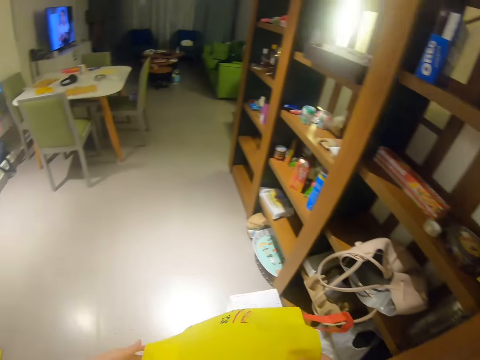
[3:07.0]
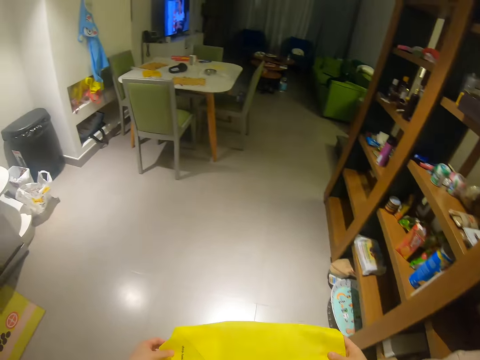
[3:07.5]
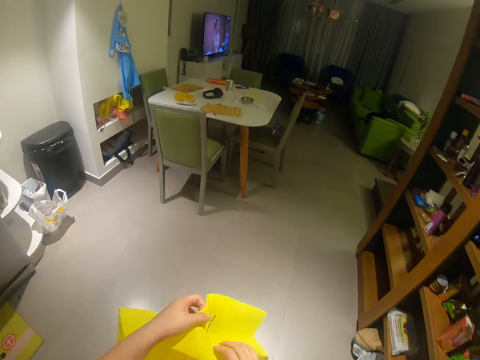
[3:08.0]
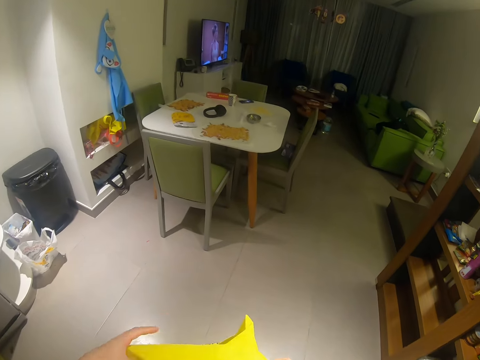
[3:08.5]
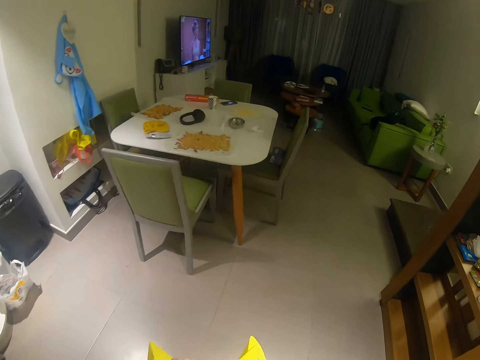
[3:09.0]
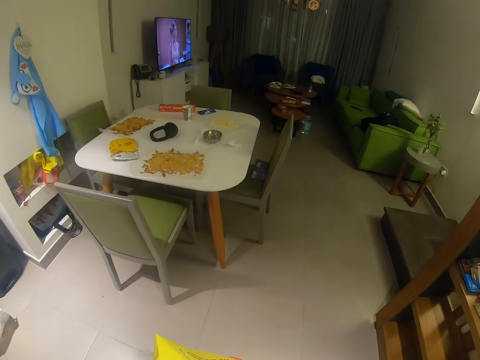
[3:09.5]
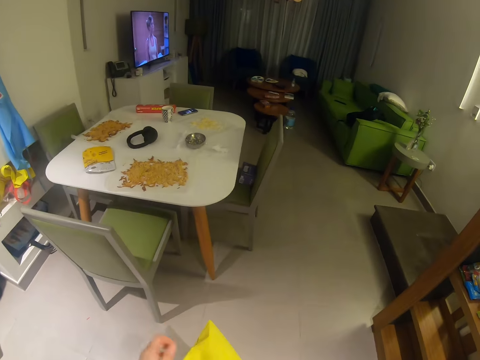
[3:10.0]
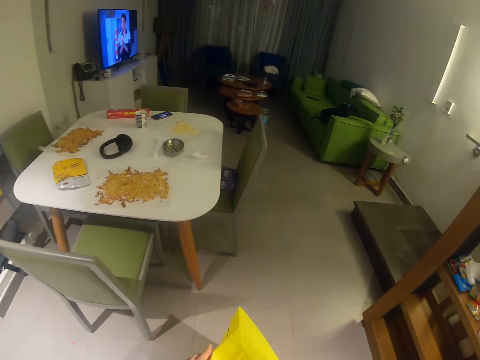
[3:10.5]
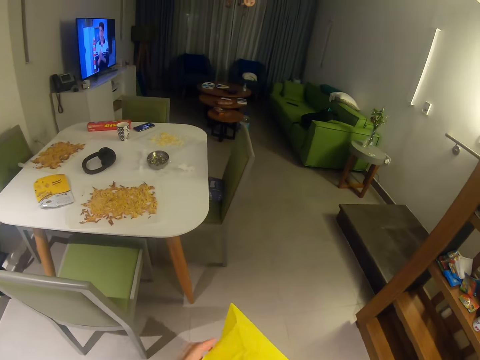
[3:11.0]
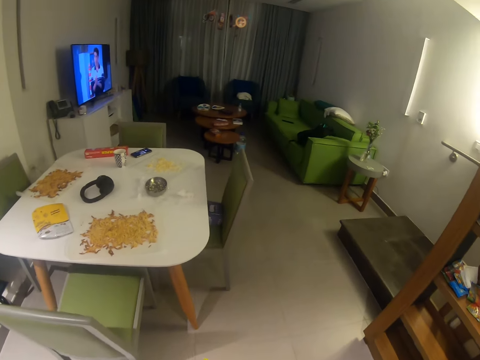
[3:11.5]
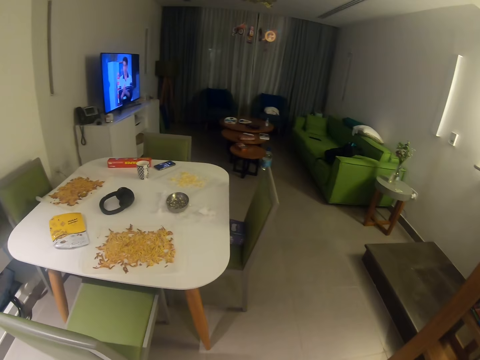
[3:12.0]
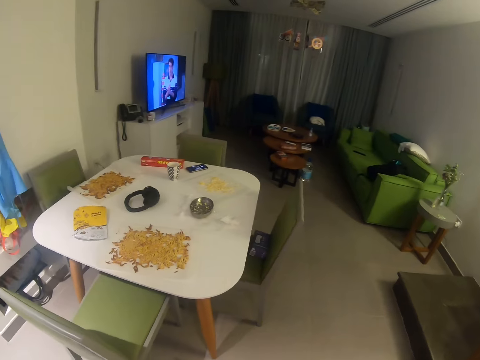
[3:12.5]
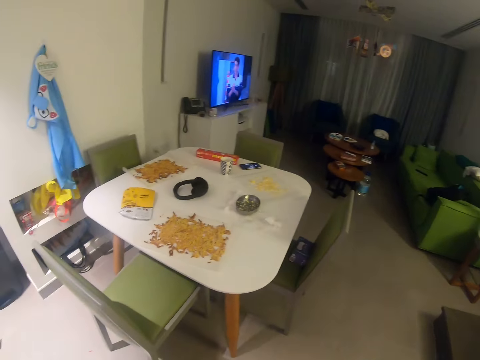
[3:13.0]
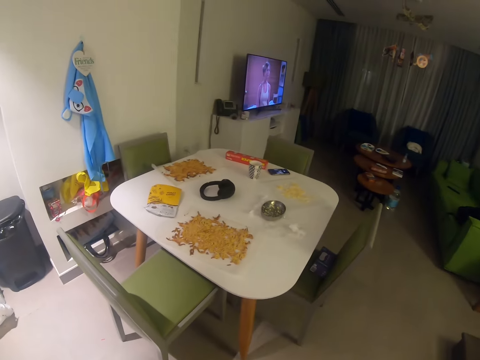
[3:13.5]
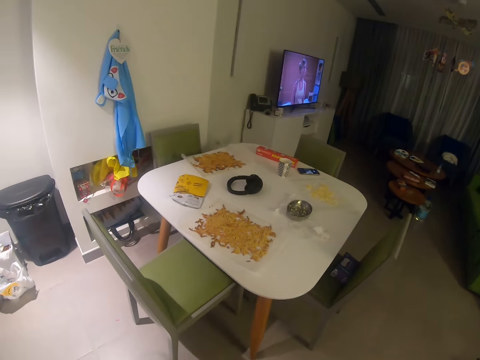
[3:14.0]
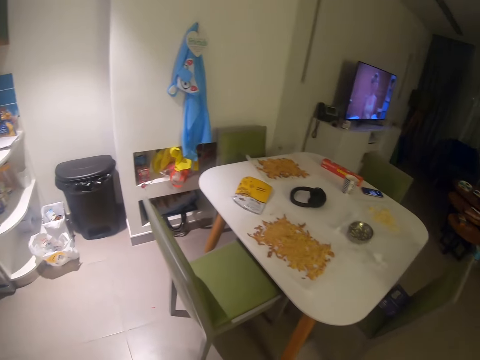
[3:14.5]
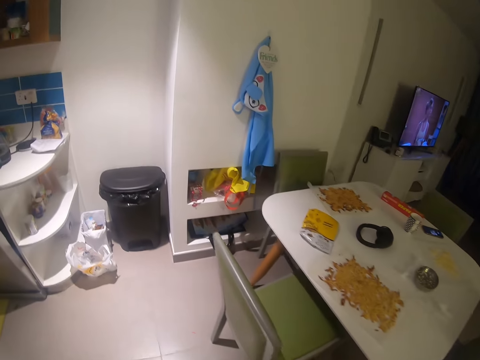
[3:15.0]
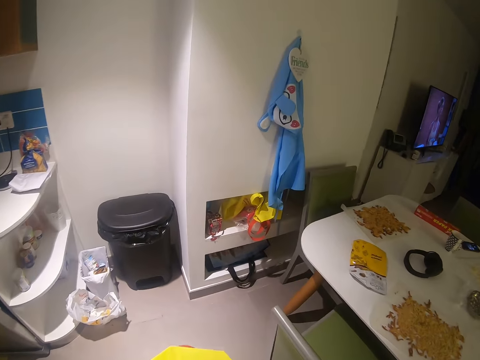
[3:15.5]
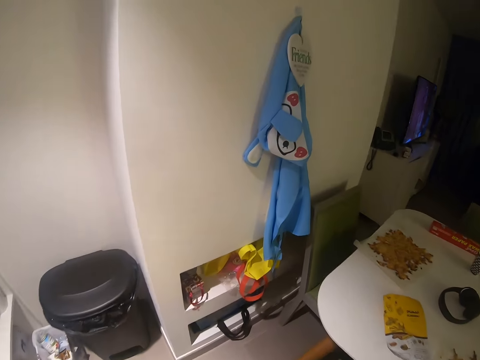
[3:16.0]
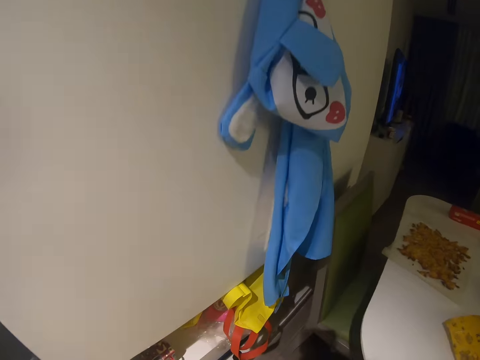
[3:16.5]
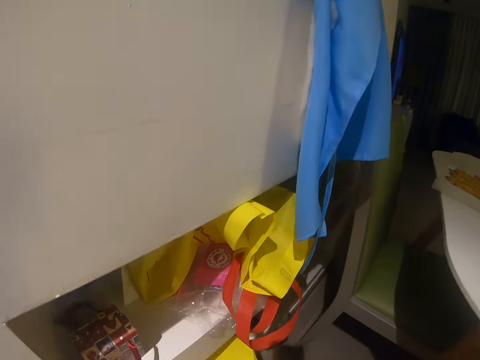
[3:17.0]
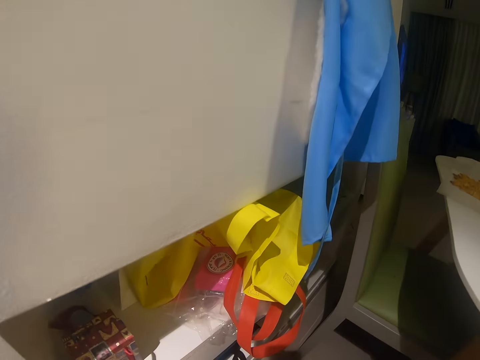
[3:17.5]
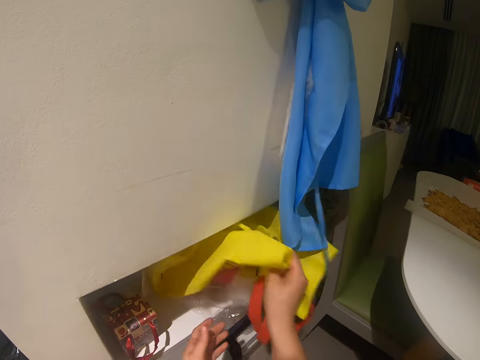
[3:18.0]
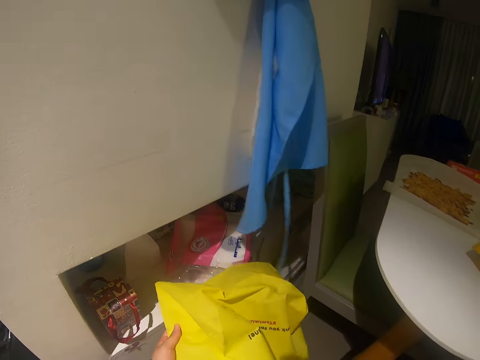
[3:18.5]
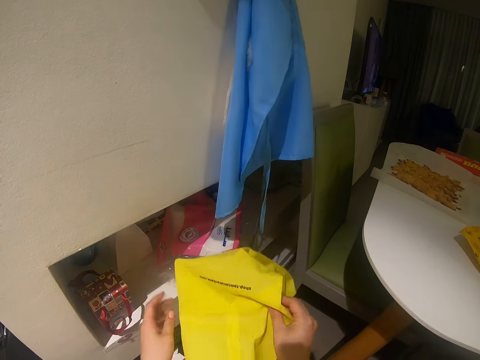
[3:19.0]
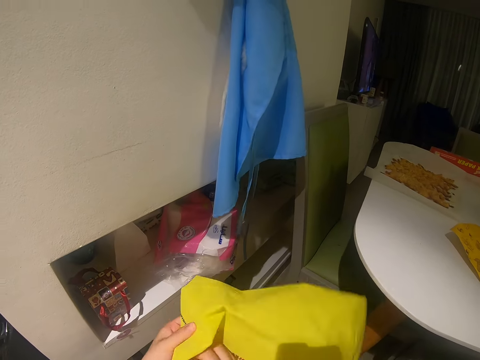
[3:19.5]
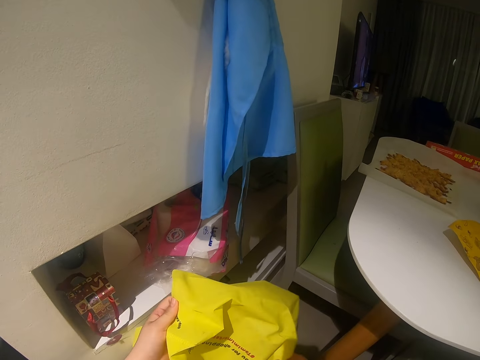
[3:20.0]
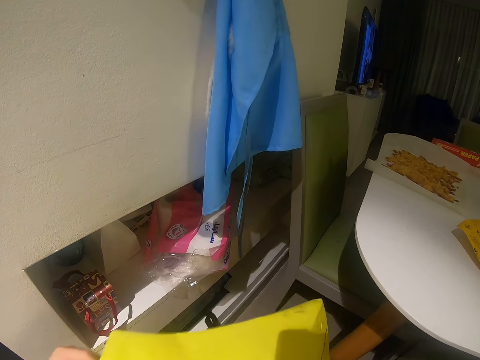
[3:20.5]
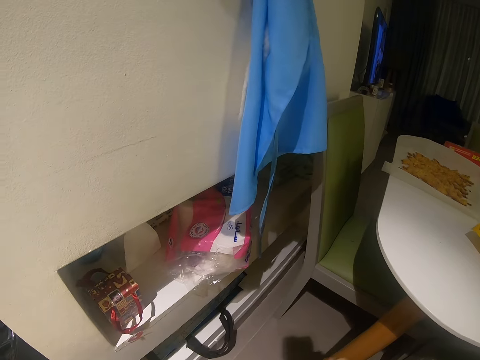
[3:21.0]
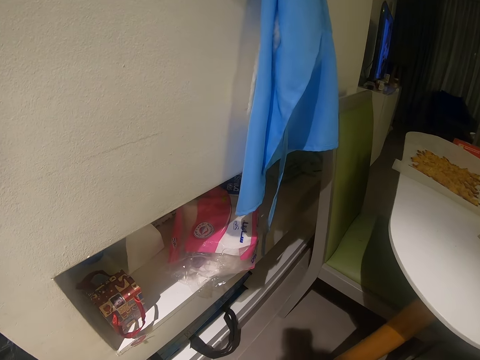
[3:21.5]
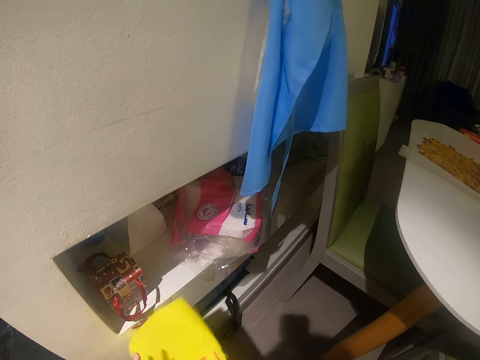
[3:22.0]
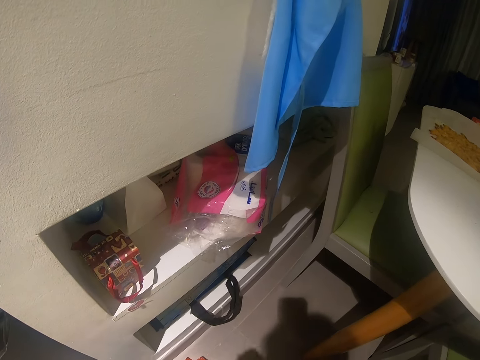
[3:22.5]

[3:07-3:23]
The camera wearer walks along the cabinet. She carries the bag. She walks around the house. She picks the bag from a shelf with her right hand. She unfolds the bag.

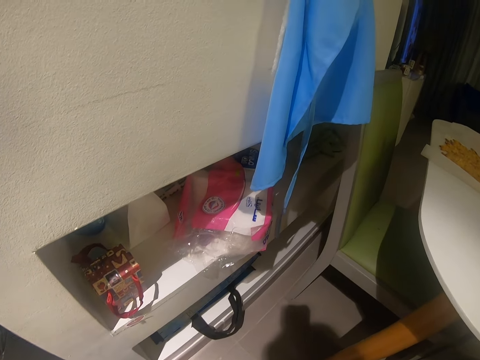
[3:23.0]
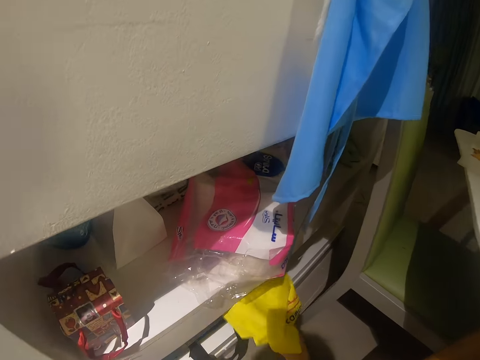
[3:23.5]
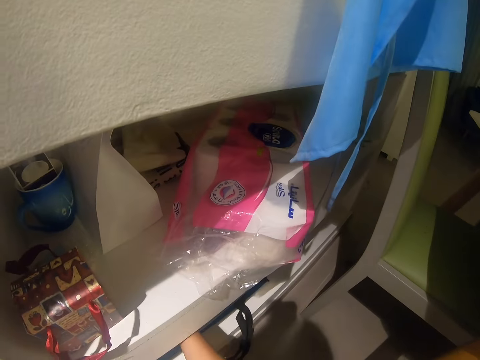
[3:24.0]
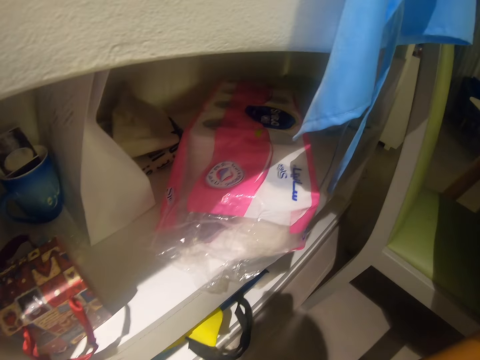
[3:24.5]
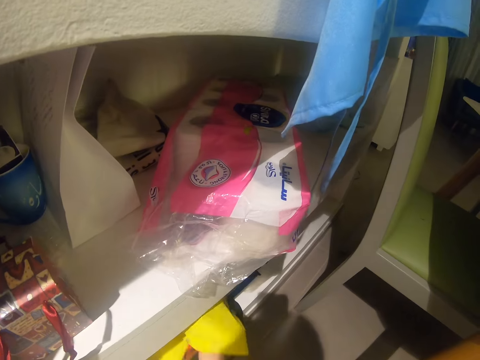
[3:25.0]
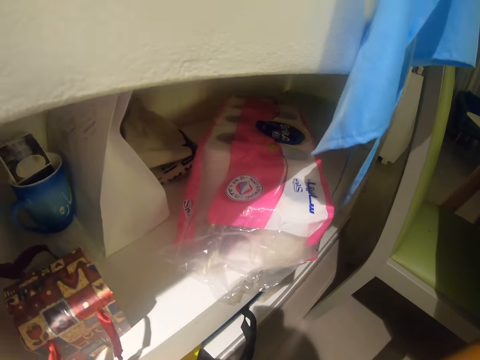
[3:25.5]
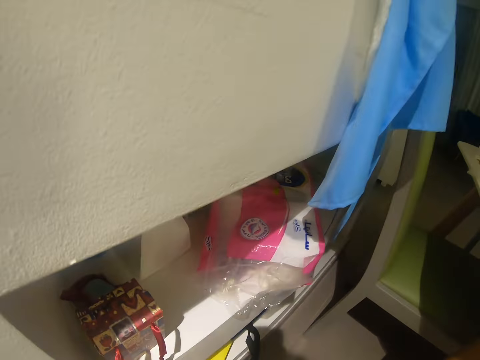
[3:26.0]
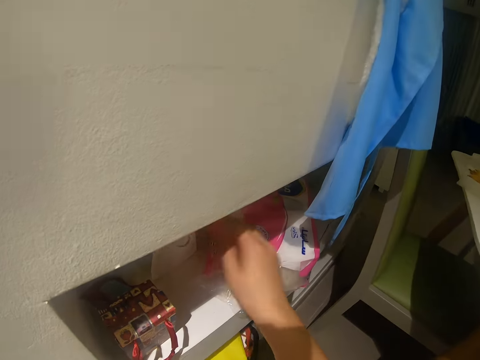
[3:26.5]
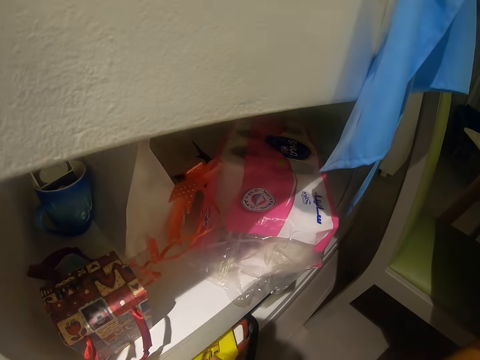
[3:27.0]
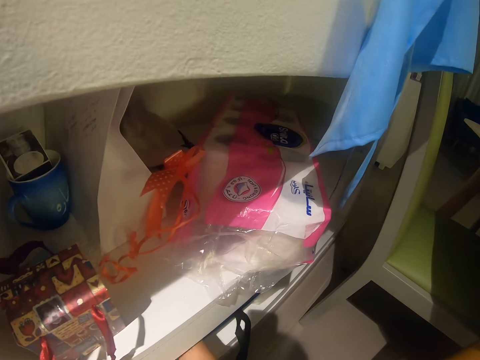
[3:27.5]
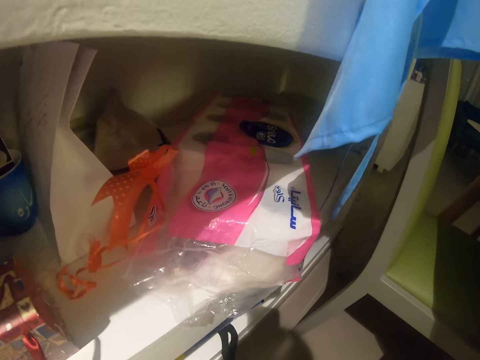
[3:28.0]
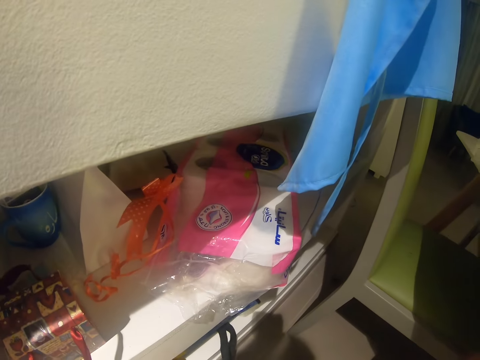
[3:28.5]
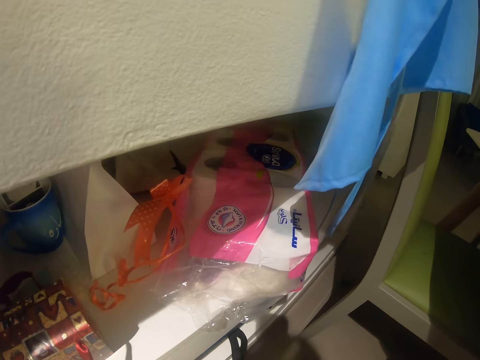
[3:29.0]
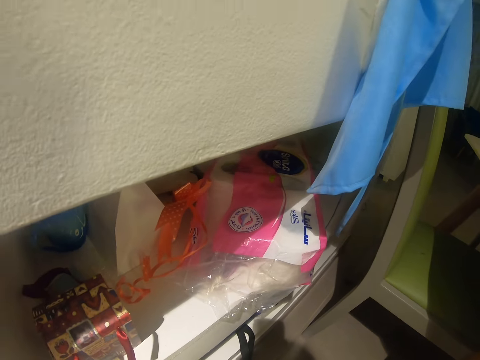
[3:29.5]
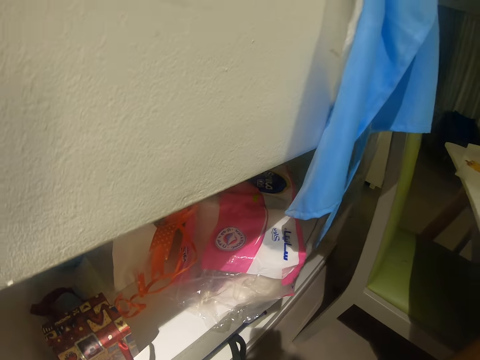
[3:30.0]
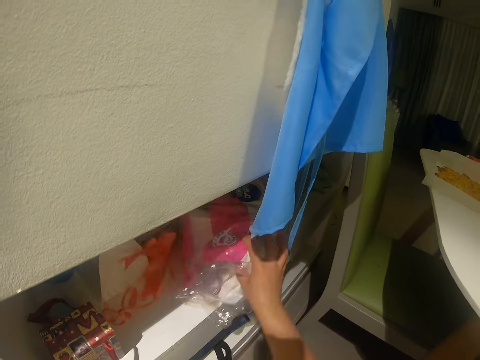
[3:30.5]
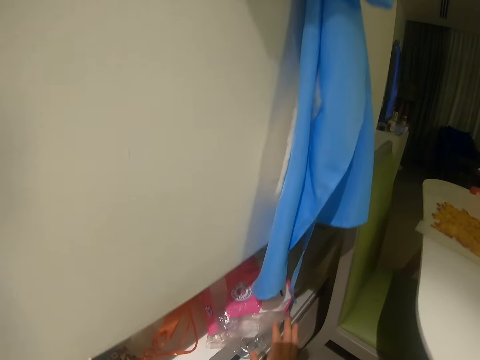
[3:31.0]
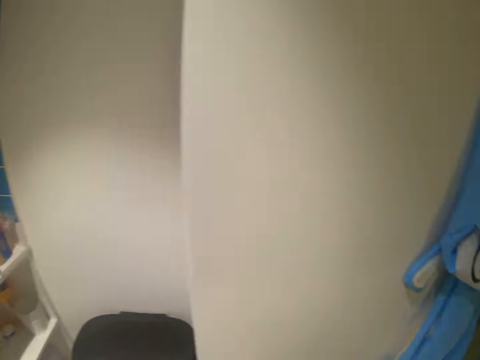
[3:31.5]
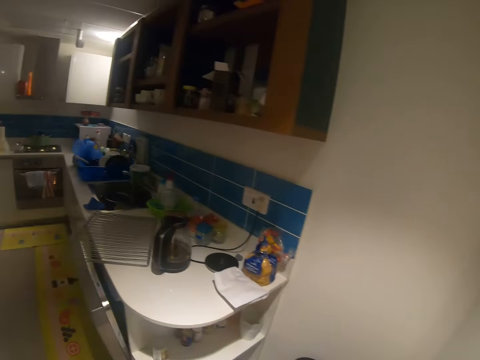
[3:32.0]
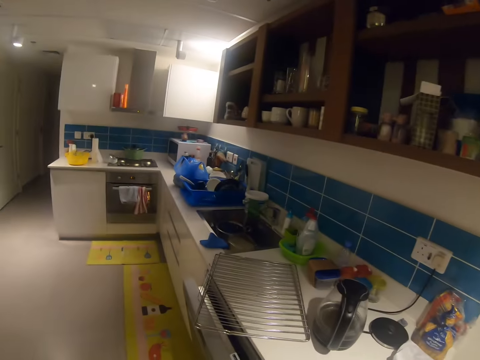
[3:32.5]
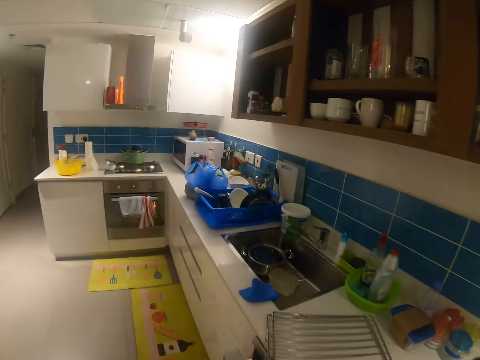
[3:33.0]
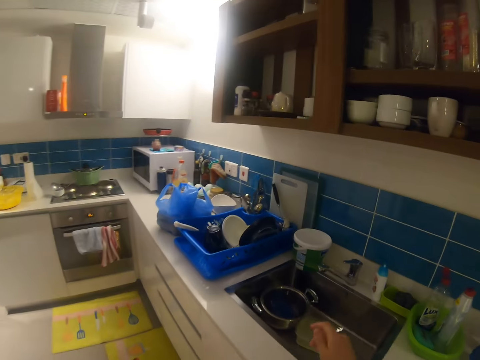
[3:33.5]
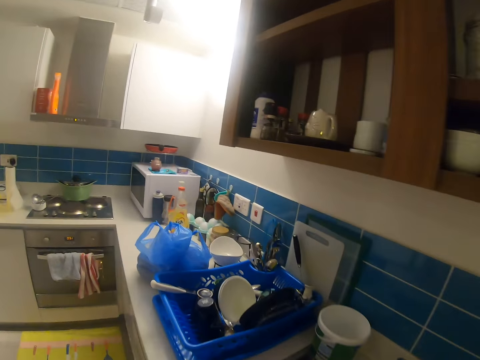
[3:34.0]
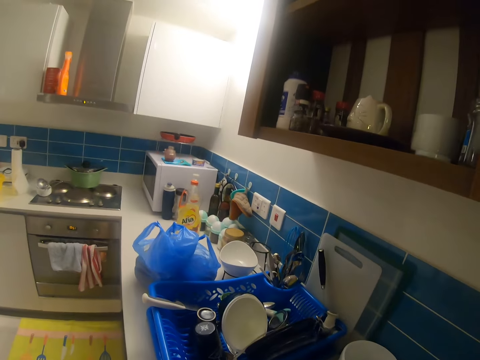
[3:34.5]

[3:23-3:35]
The camera wearer puts the bag in the shelf or cabinet with her right hand. She pushes the bag in the shelf with her right hand. She drops a ribbon in the shelf with her right hand. She holds the ribbon. She pushes the bag in the cabinet. She adjusts the bag in the shelf with her right hand. She pushes the tissue rolls aside. She walks toward the kitchen.
